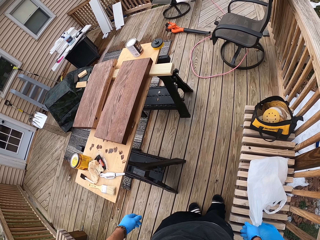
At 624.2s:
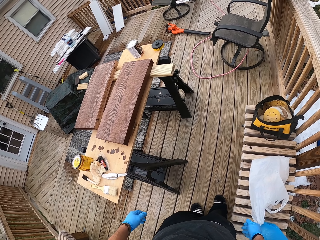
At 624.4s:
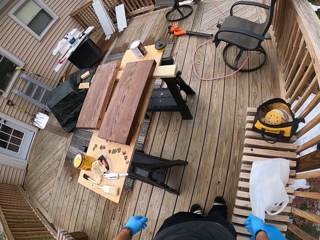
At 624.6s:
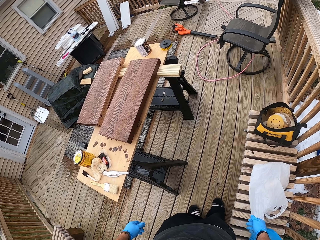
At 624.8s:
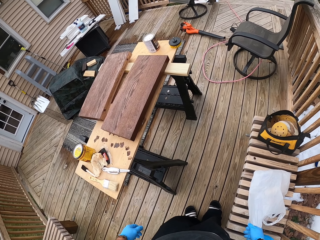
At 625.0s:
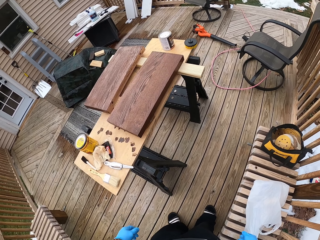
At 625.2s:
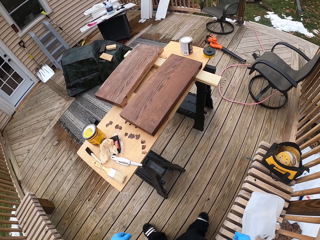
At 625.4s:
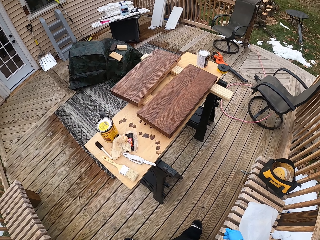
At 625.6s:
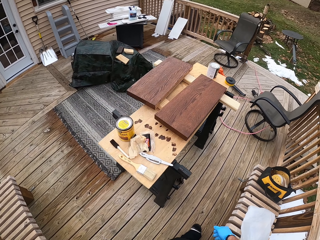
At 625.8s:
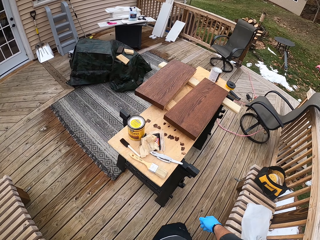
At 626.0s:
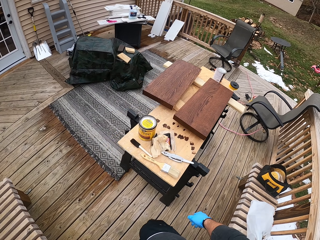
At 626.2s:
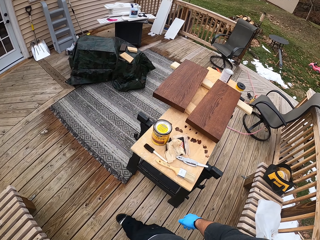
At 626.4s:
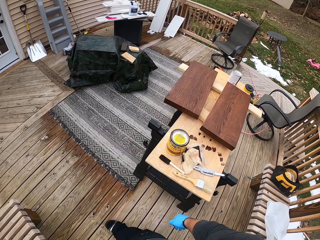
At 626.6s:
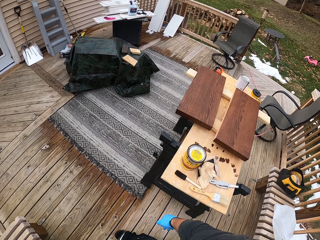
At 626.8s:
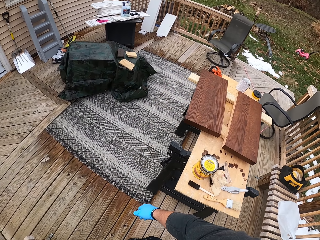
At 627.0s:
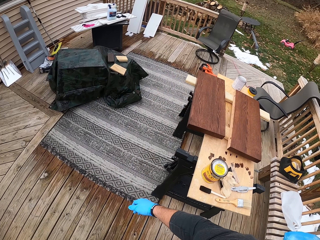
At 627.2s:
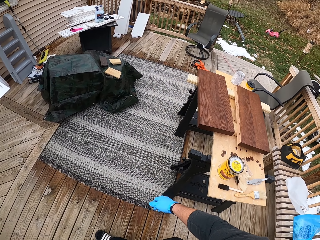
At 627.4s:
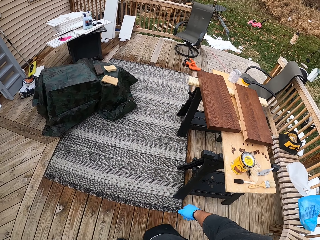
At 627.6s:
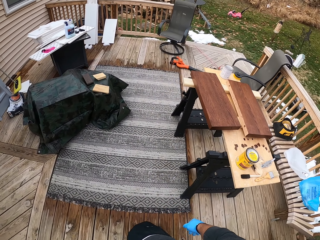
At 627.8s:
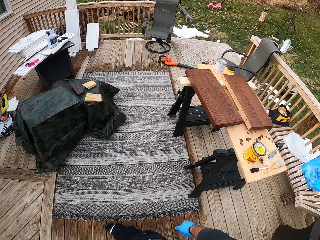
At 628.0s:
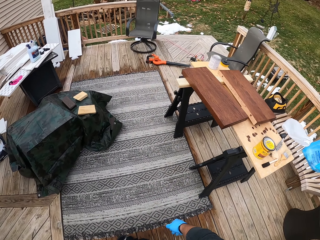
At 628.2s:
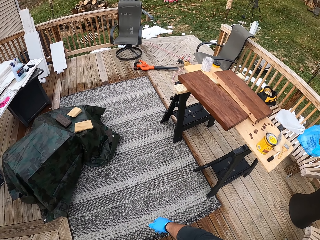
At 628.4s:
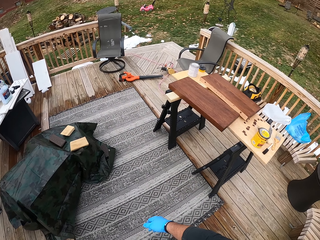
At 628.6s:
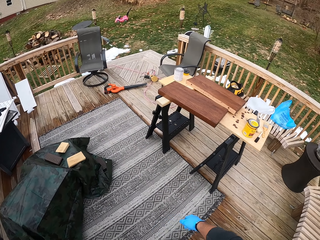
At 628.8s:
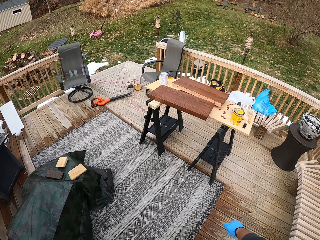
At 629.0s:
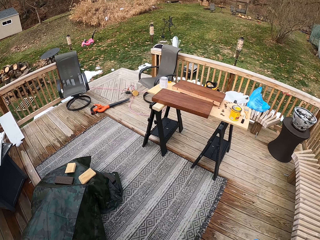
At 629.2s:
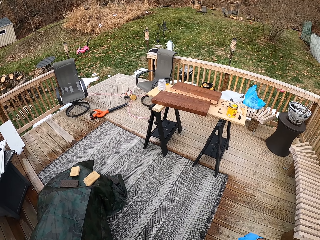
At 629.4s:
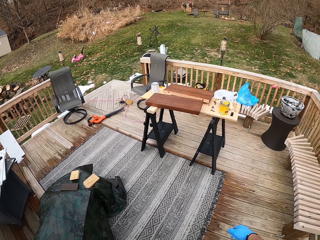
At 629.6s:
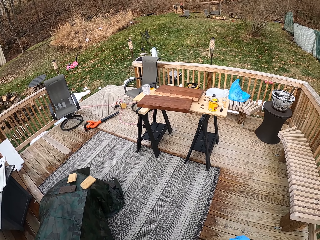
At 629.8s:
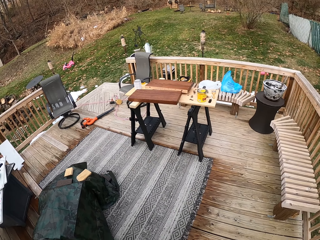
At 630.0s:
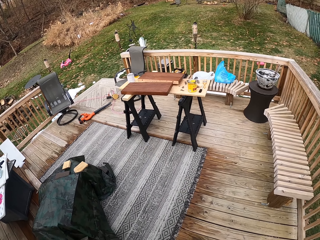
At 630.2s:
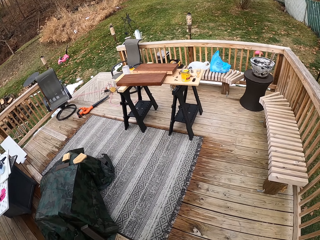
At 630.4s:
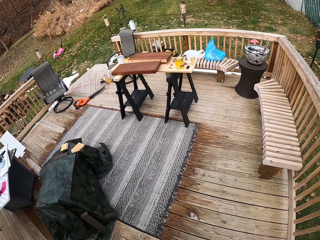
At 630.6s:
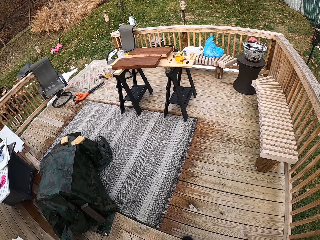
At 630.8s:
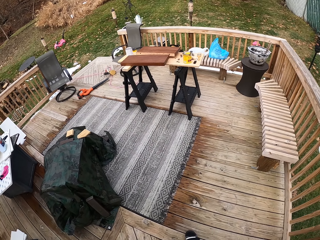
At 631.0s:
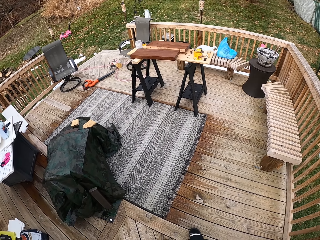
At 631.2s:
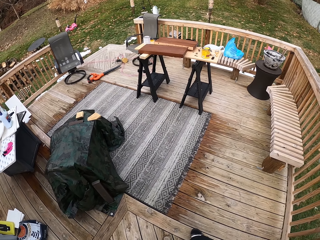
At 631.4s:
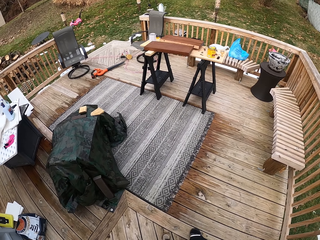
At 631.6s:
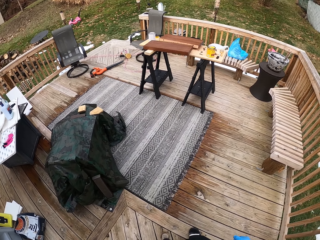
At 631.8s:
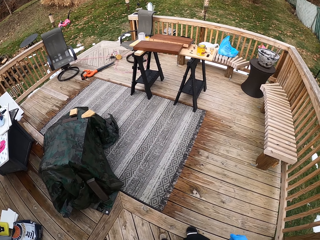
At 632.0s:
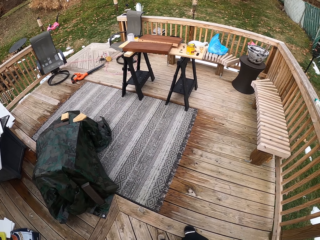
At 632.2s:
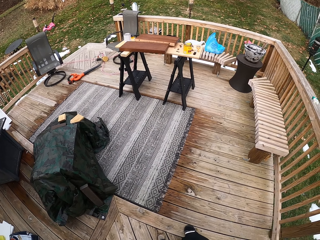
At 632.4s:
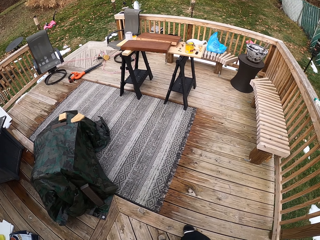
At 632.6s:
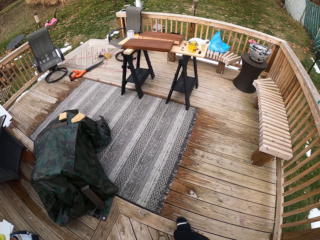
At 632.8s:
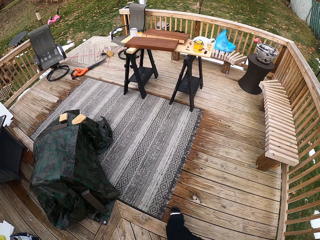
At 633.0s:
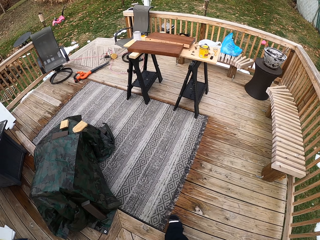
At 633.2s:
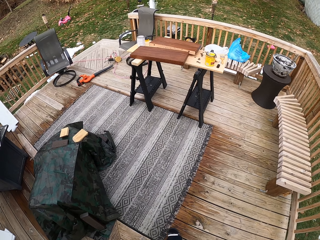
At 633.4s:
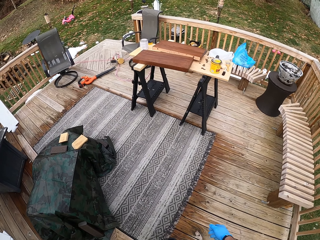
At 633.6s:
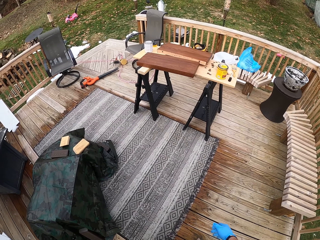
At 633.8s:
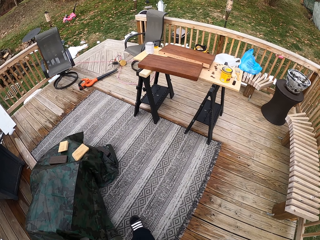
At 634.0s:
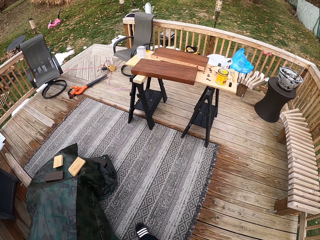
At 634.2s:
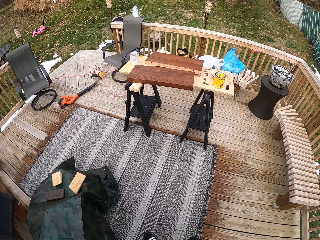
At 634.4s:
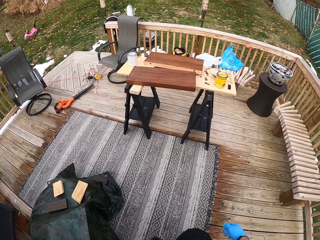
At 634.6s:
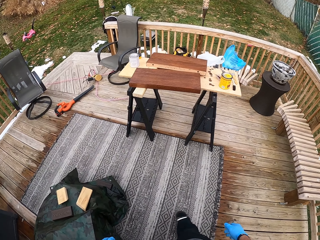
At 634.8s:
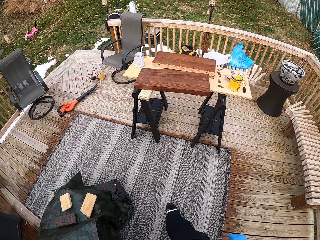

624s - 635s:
The camera wearer looks around. They walk around the porch.

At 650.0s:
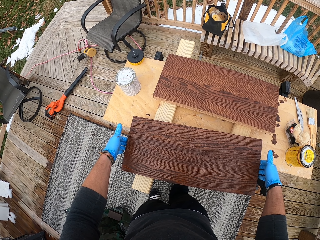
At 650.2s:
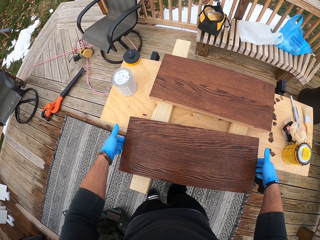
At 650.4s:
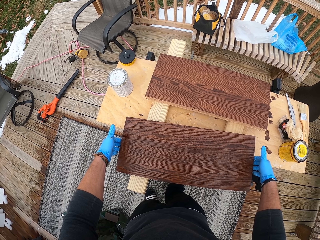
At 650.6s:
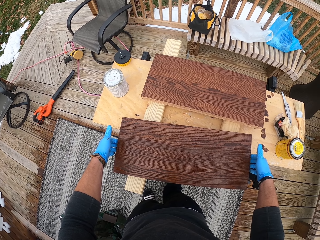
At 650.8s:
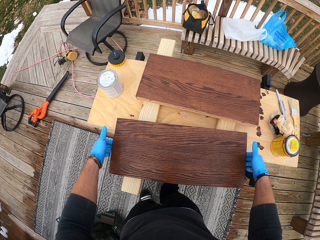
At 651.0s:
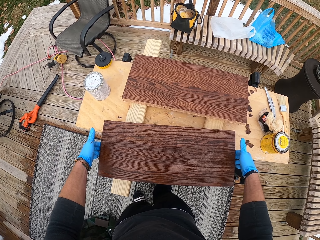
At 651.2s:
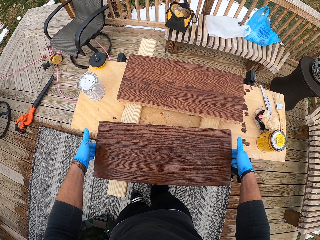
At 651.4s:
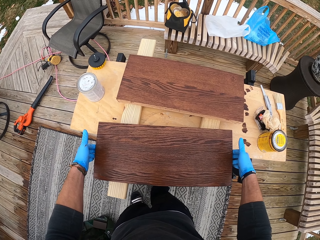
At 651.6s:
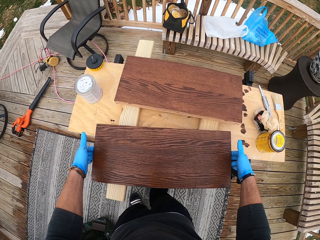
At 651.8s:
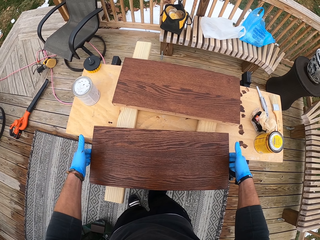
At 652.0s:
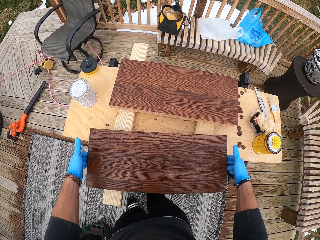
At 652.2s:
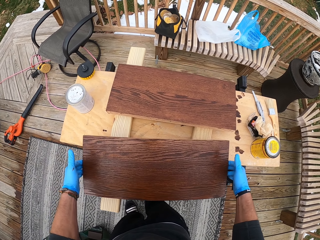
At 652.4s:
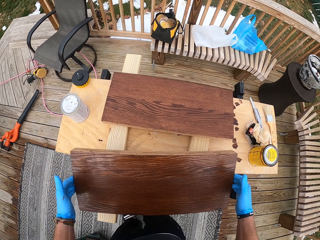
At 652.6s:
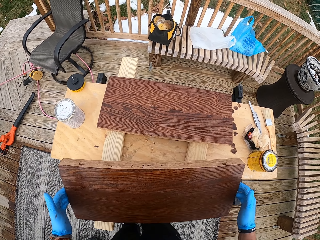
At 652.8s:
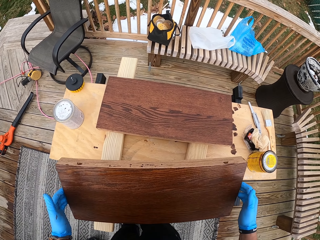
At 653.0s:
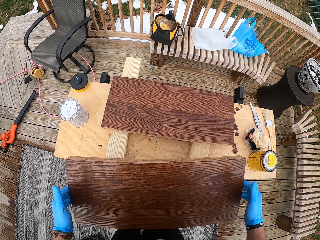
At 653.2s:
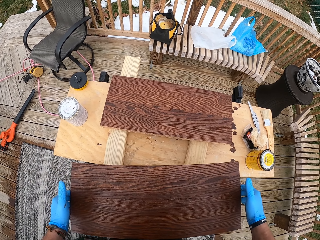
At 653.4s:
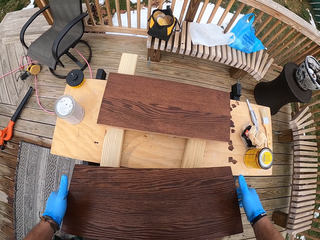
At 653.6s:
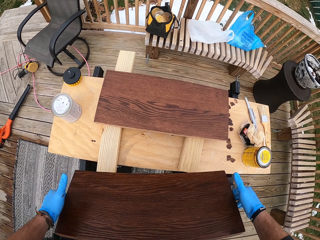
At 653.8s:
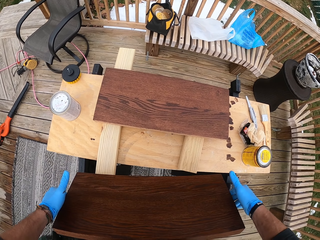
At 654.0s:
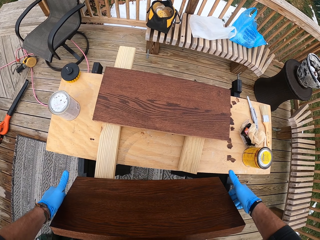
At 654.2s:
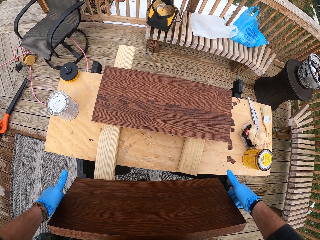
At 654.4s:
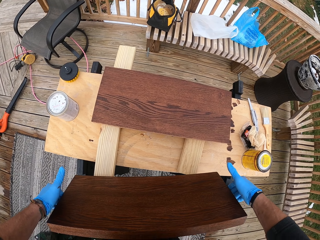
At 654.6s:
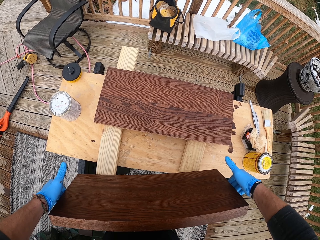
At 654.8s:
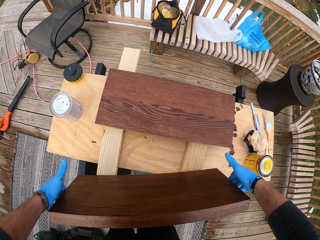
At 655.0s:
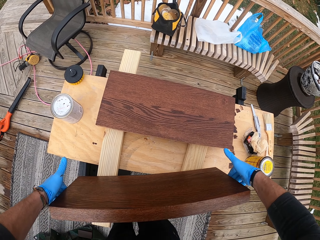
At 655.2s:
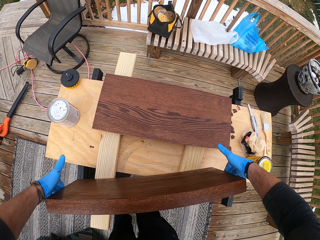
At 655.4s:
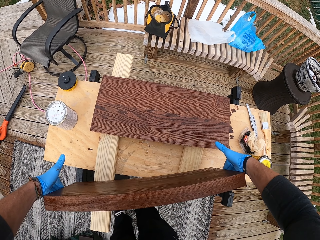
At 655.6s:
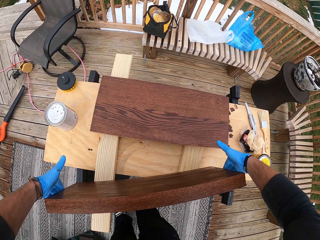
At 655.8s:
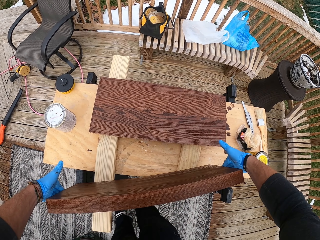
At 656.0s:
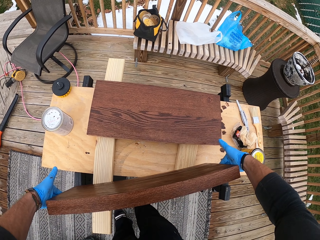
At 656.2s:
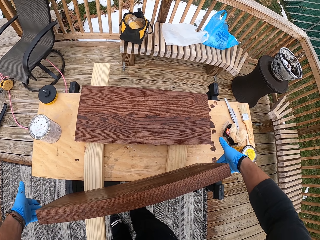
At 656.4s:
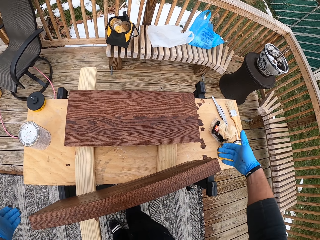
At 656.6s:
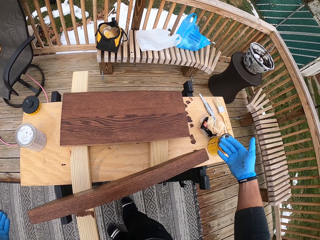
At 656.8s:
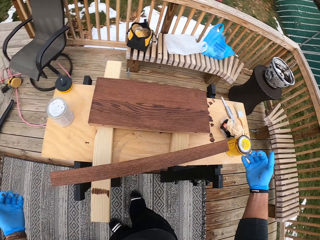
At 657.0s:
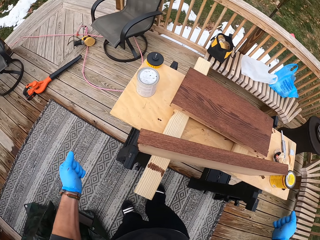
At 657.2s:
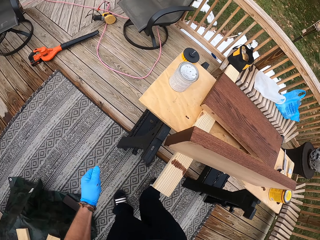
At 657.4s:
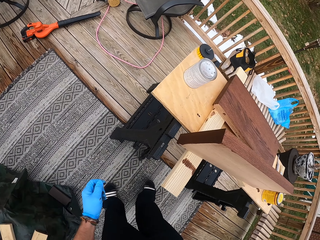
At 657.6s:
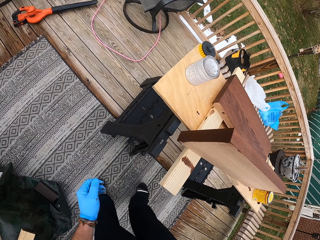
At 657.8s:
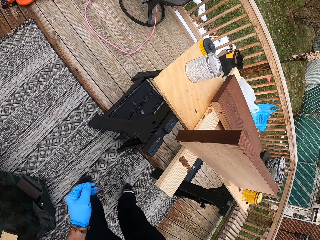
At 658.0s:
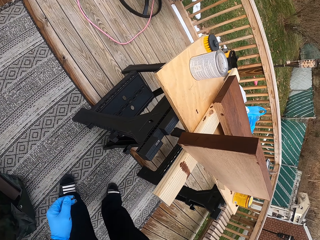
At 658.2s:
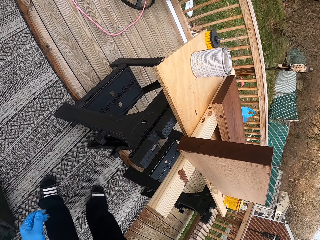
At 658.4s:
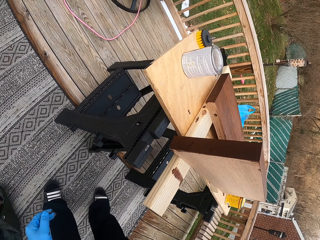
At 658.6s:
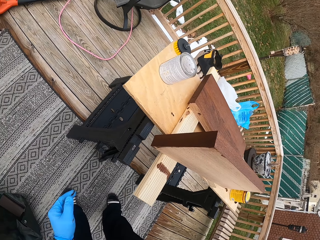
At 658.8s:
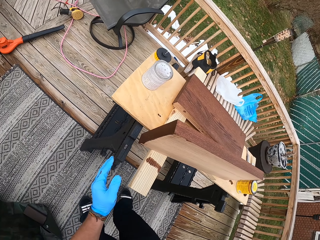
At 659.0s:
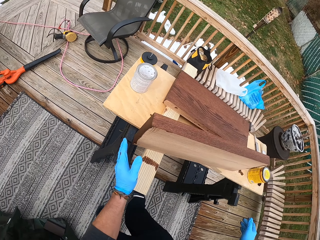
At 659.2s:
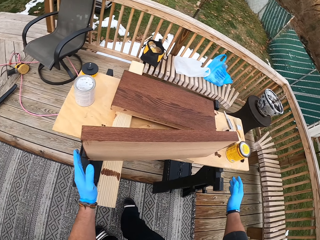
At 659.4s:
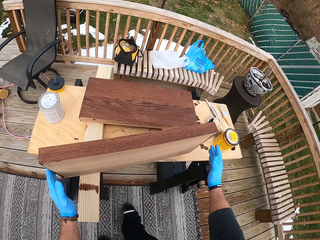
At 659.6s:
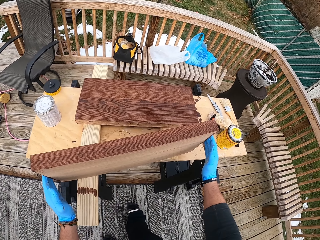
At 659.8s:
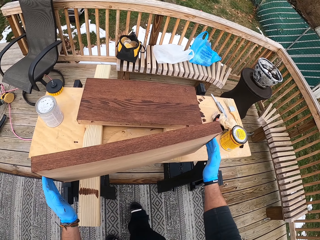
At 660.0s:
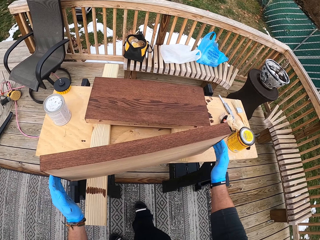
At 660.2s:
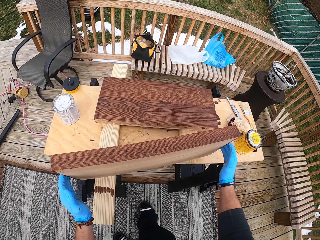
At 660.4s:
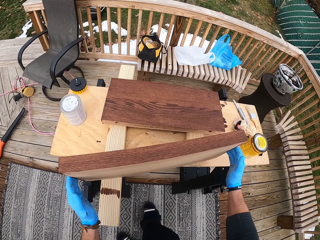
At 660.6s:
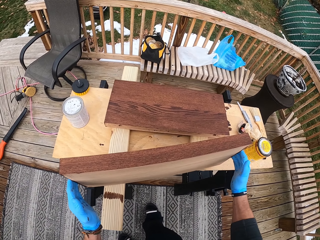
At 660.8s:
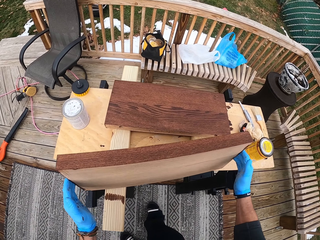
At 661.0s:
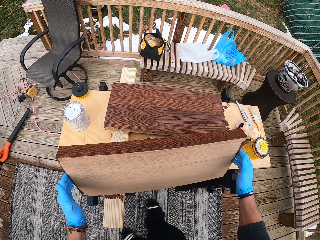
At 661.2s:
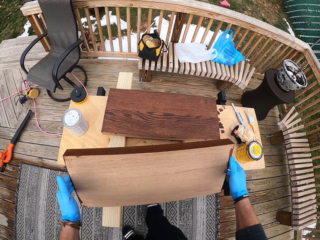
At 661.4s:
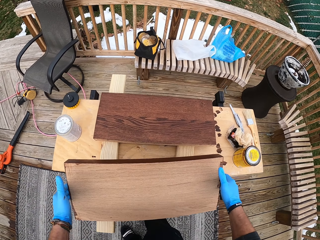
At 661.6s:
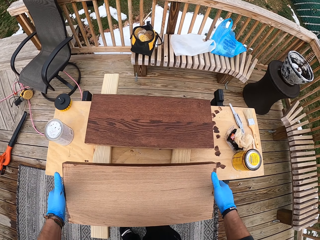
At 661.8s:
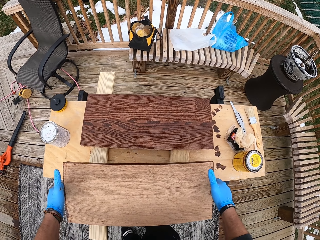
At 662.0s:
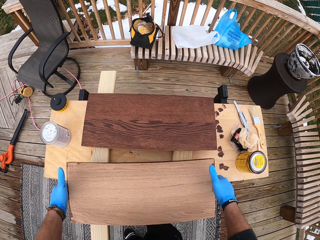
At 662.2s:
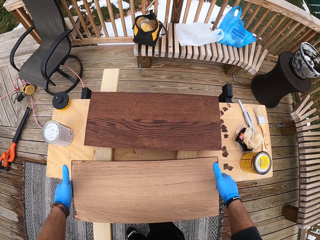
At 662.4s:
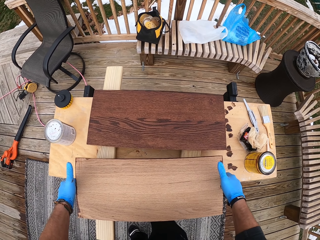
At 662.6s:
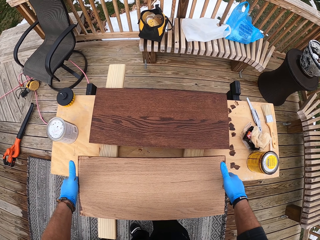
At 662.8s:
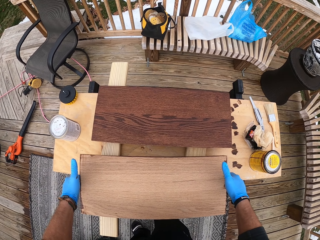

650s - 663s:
The camera wearer picks a plank from the workbench with his hands. He places the plank on the workbench with his hands. He turns the plank over on the workbench with his hands. He picks the wood.
